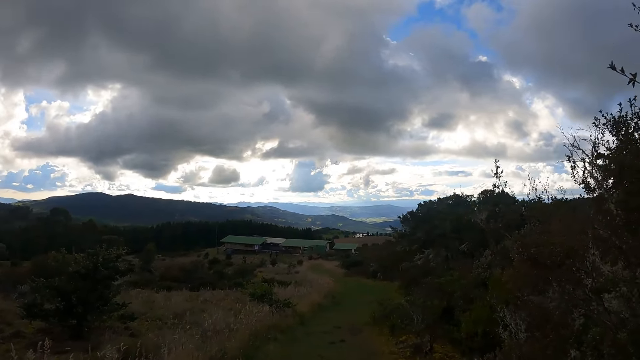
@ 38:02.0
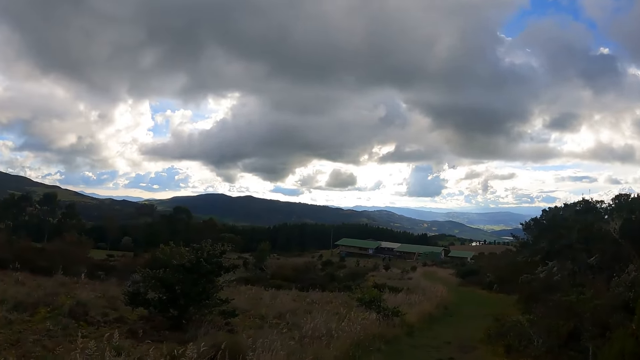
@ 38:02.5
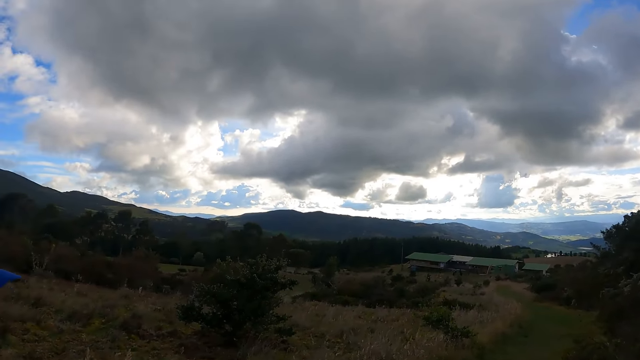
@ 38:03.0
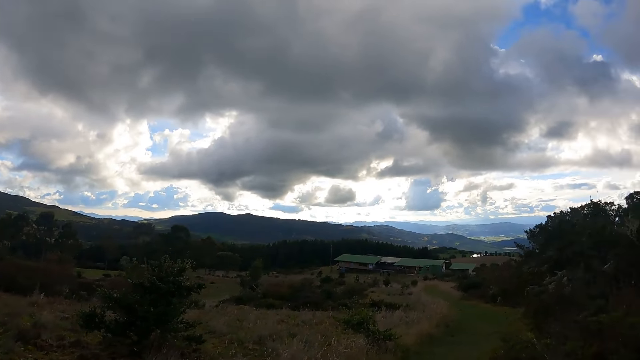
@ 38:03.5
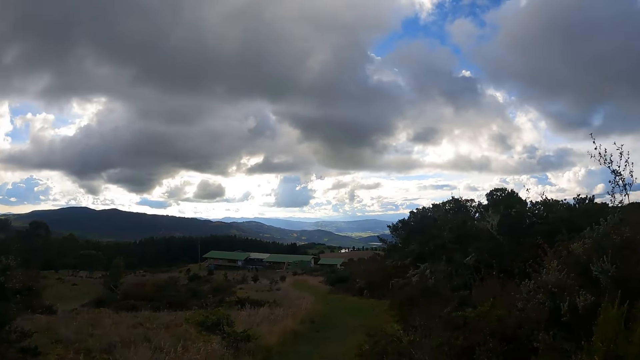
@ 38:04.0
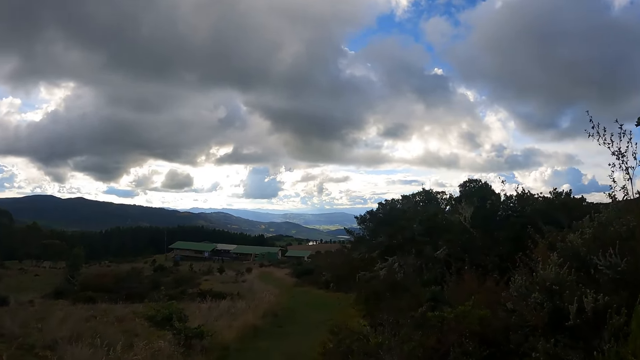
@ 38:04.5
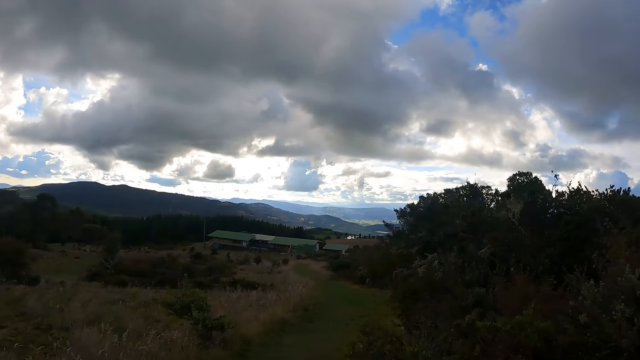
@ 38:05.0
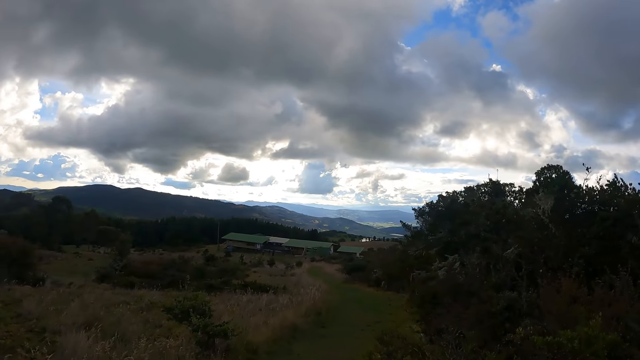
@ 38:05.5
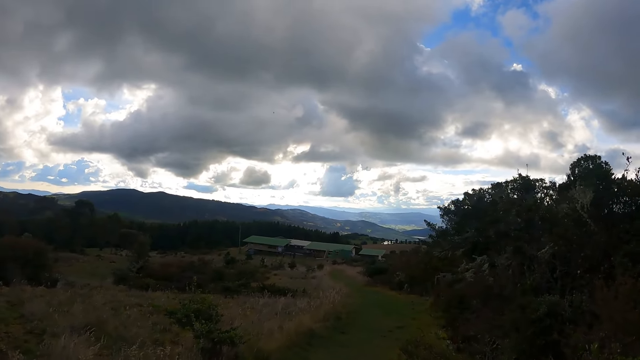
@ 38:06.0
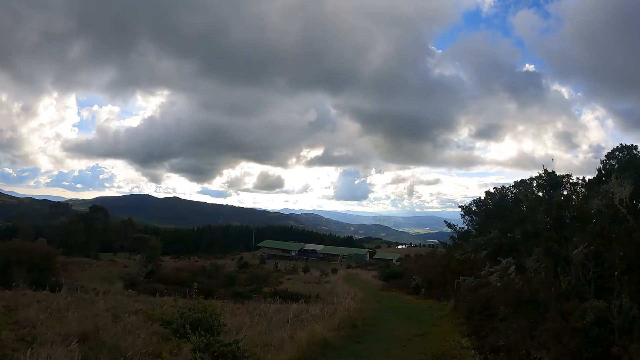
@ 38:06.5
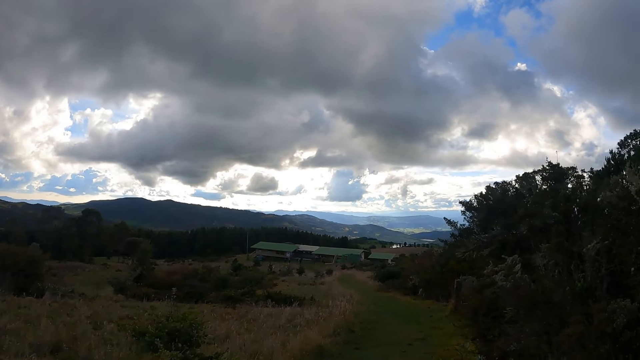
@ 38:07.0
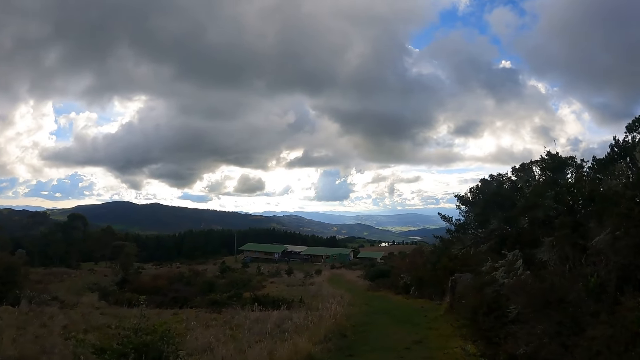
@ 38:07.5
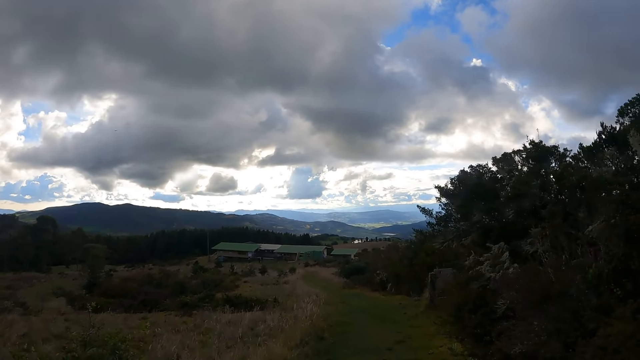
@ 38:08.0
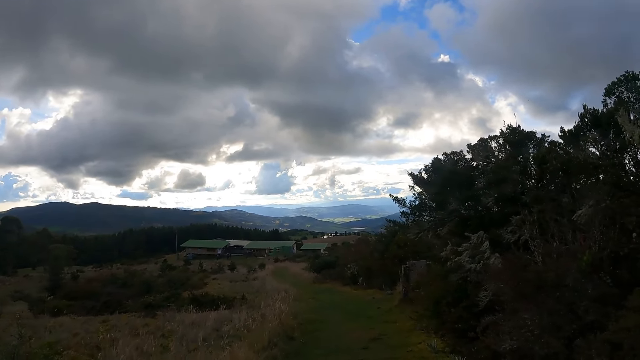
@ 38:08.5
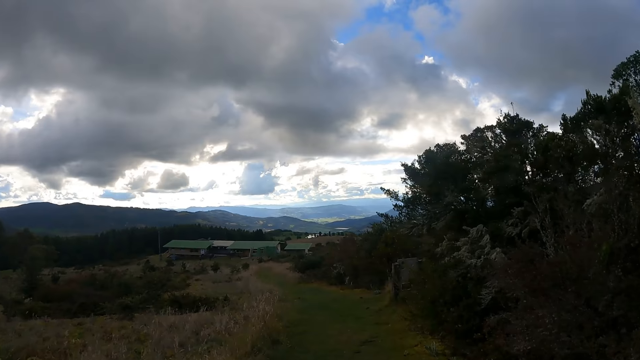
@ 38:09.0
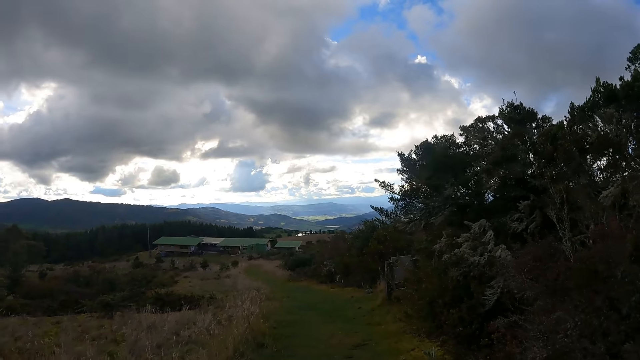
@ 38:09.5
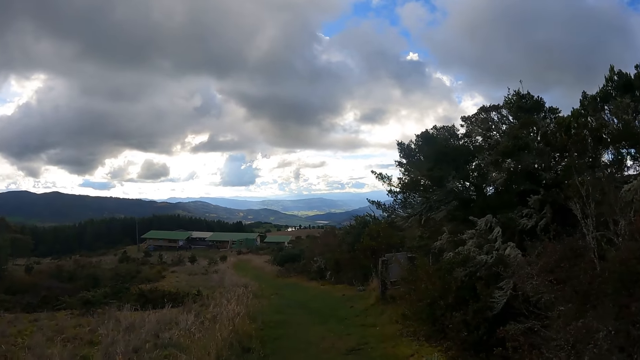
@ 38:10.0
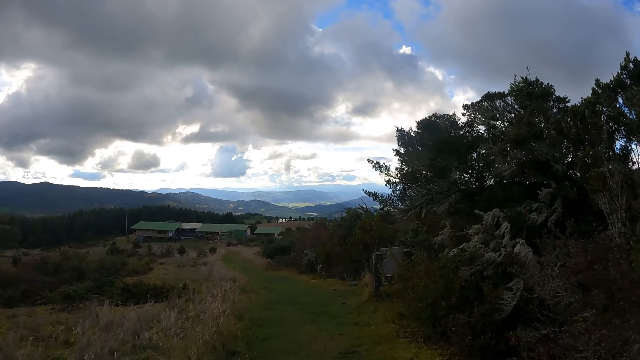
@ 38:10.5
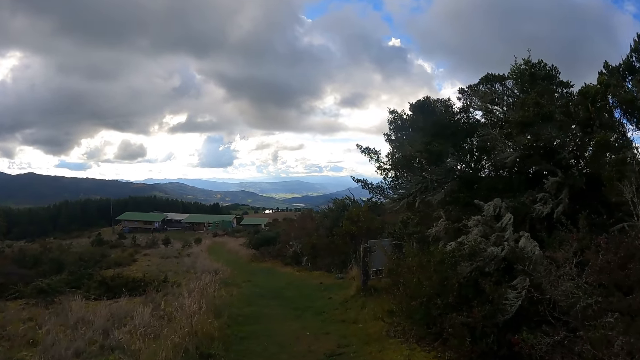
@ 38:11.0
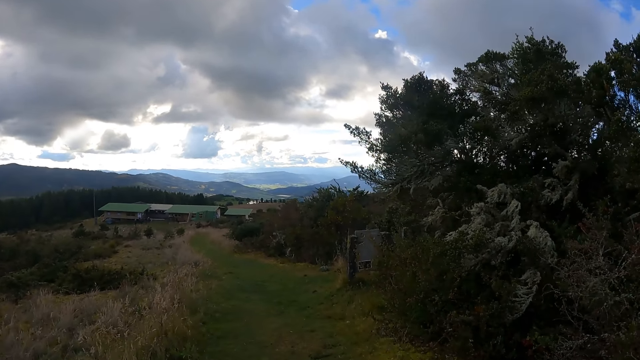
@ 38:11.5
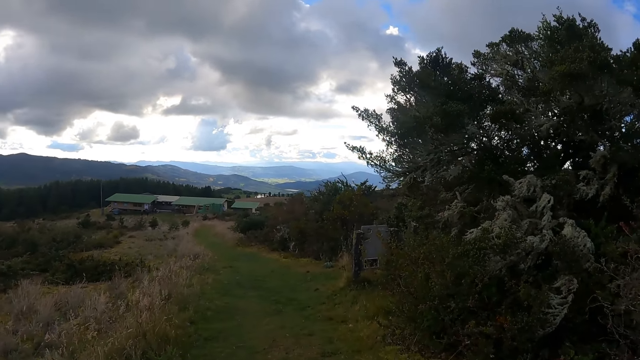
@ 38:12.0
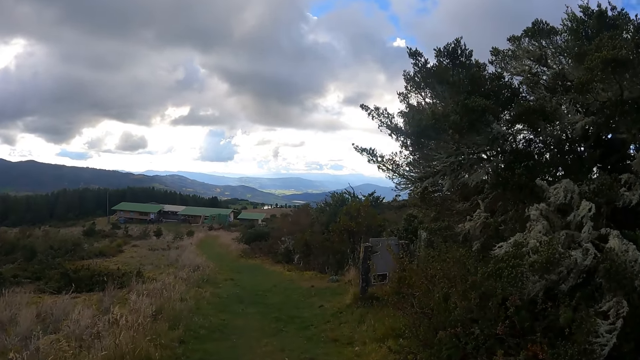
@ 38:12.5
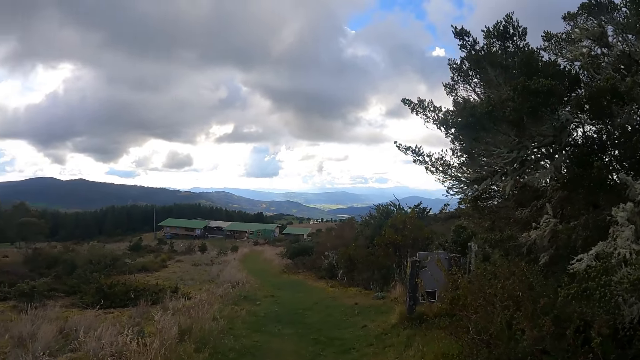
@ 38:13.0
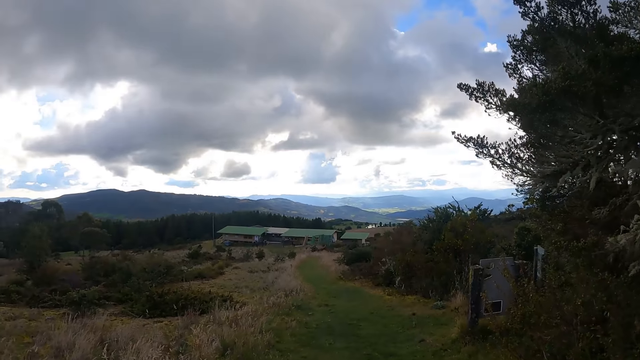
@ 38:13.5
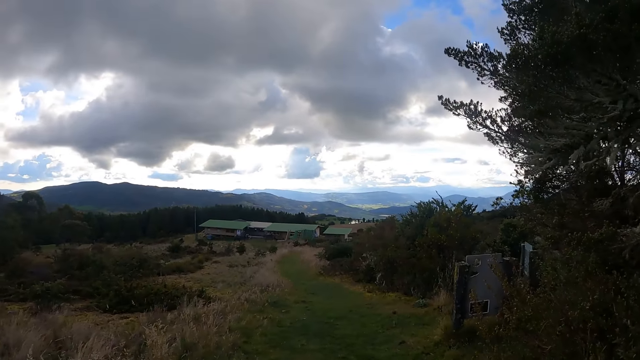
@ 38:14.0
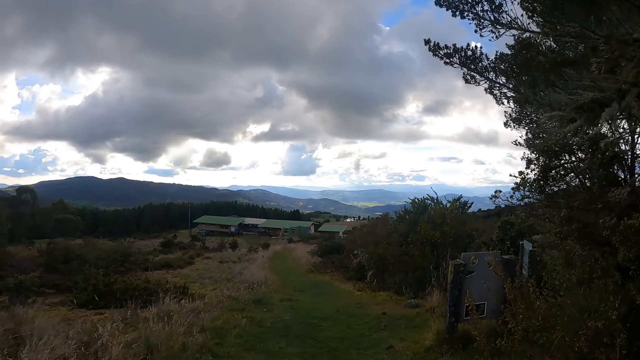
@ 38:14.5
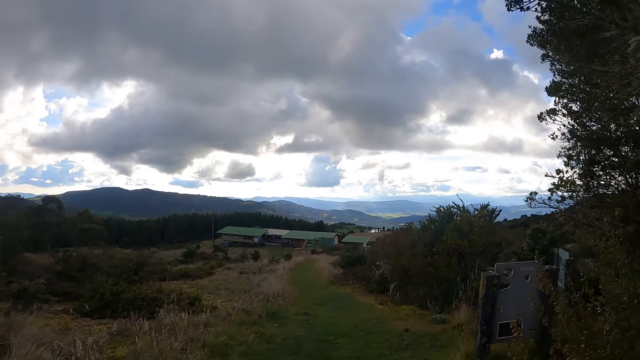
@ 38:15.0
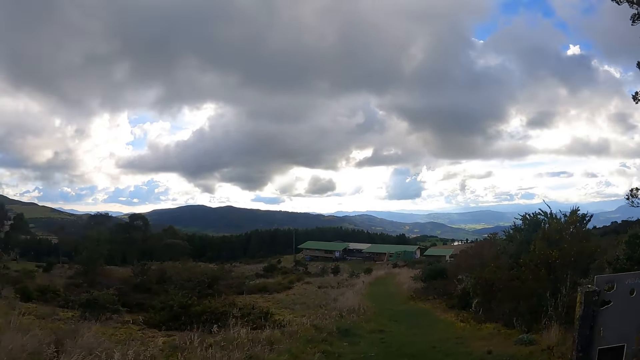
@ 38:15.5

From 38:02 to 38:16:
The camera wearer walks on the pathway.

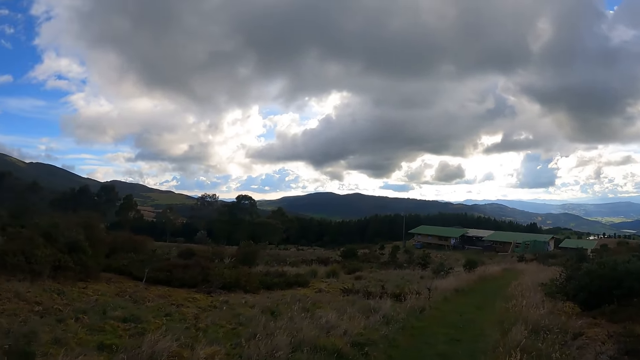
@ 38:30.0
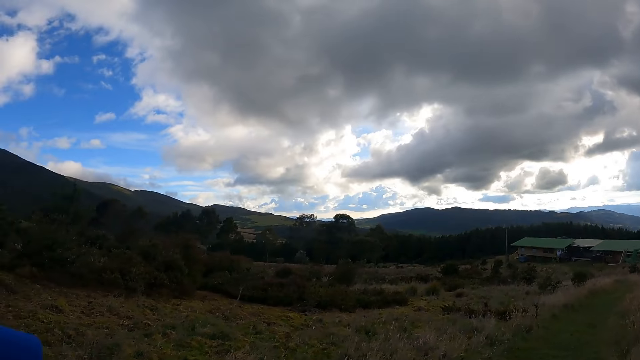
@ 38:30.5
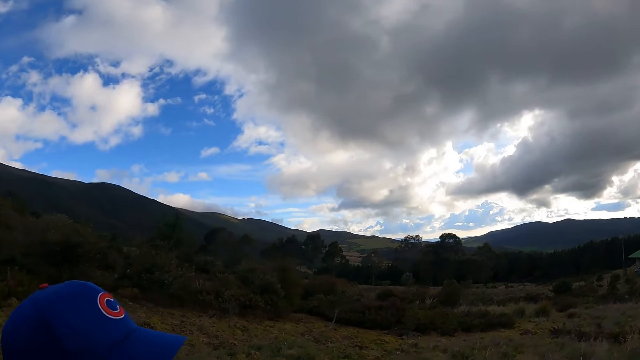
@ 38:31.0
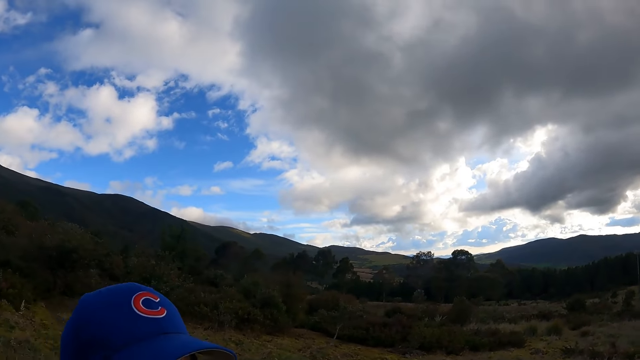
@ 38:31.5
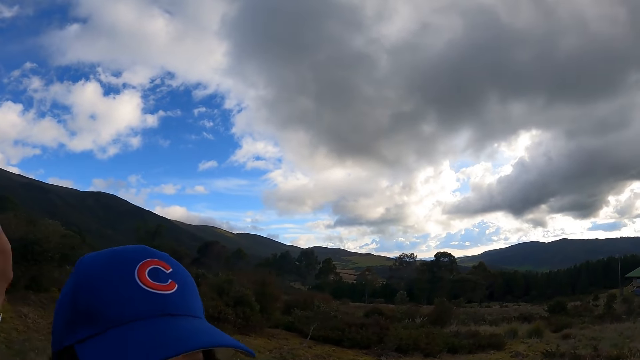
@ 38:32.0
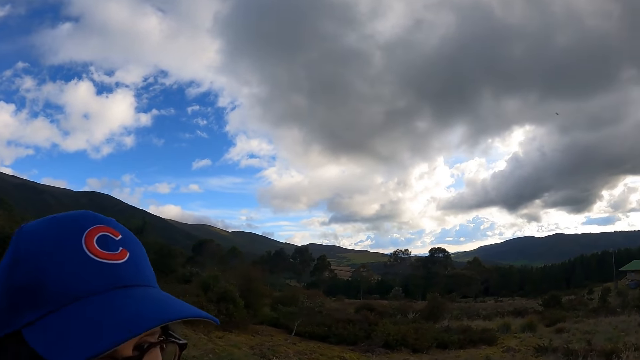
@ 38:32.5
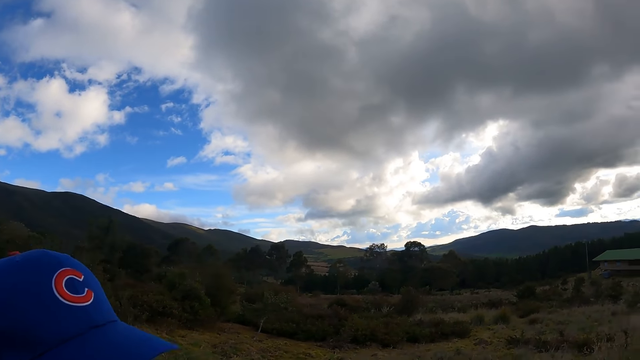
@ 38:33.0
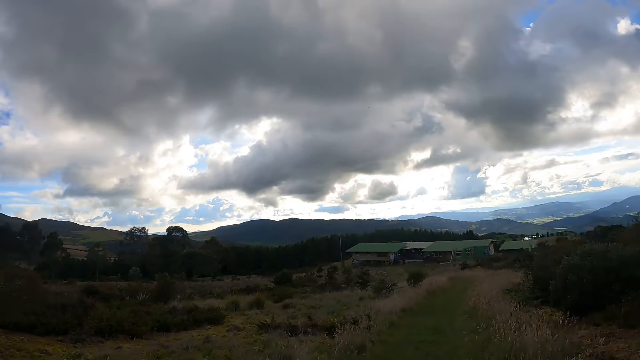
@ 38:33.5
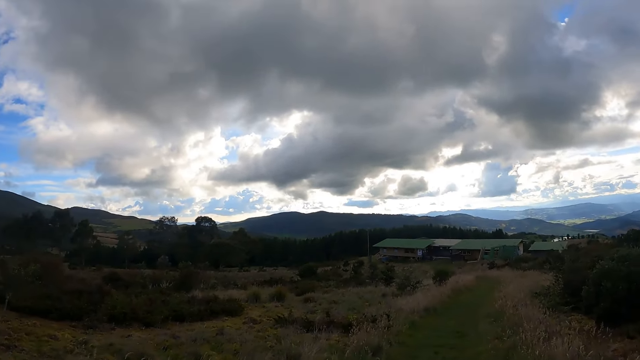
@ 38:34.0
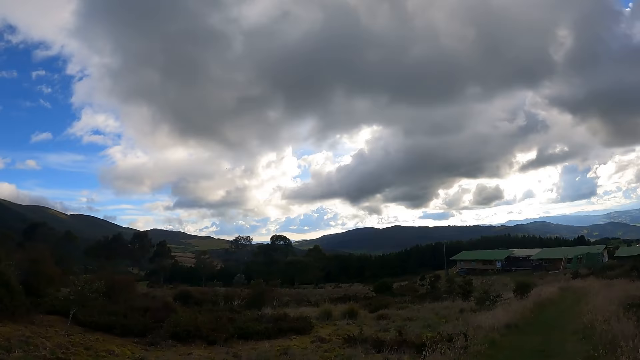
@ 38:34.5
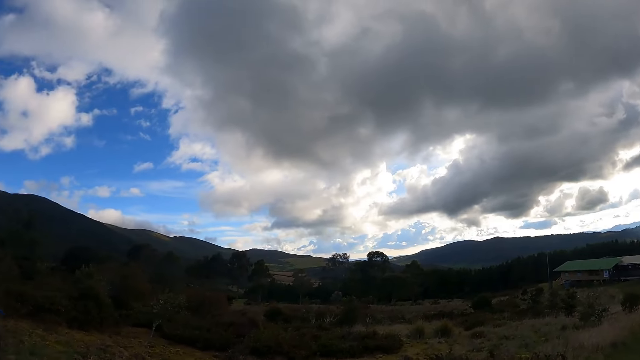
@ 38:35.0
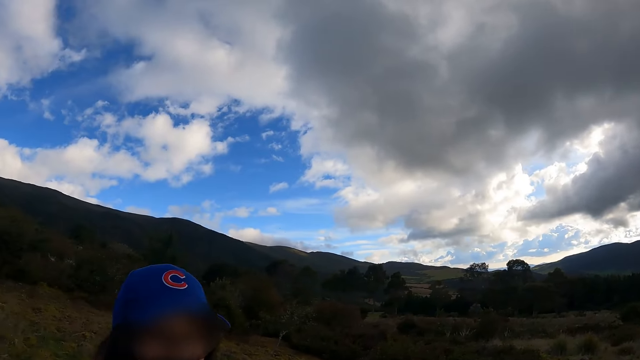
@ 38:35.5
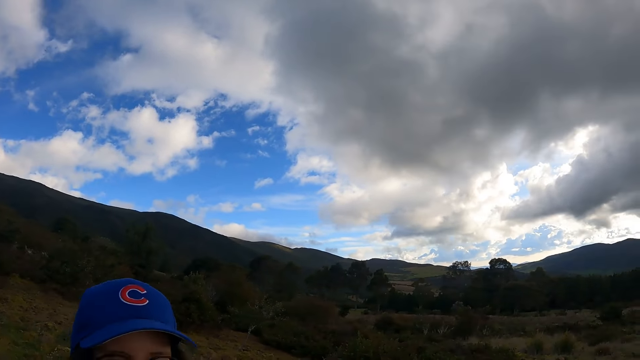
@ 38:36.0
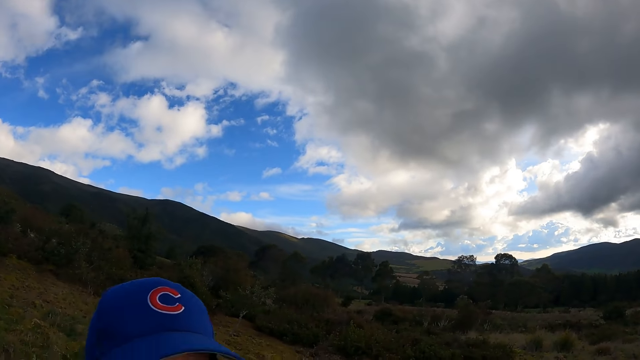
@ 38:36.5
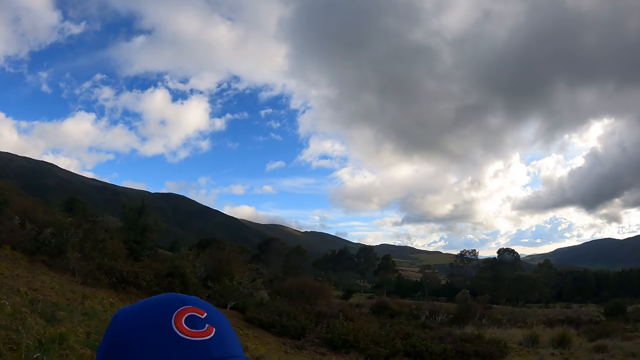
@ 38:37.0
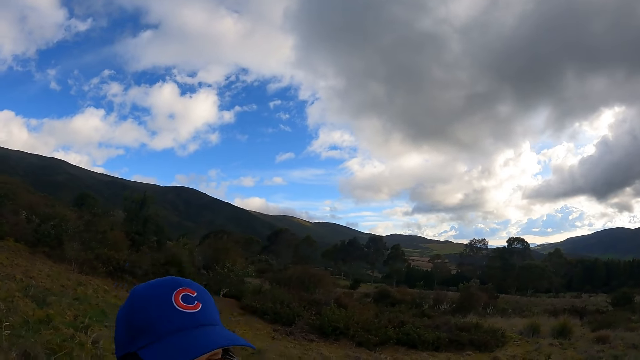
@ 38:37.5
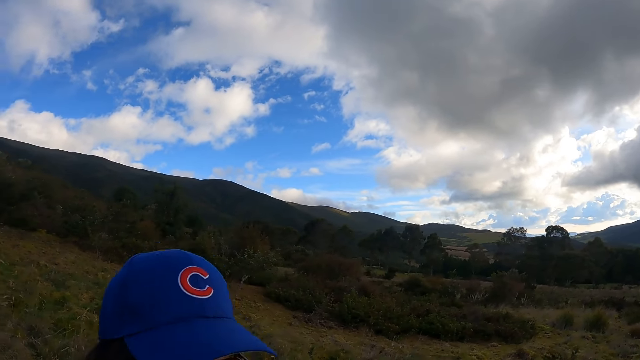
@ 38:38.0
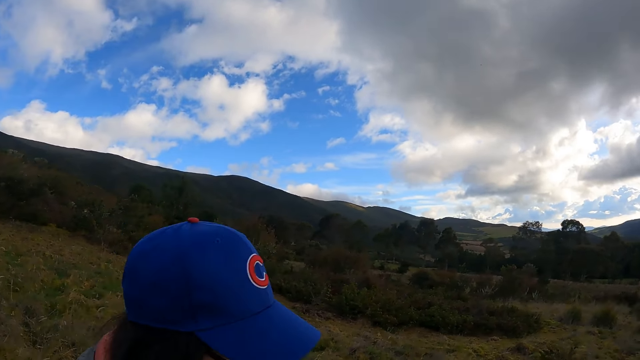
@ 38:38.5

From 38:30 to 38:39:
A woman interacts with the camera wearer. The camera wearer looks at the woman.
